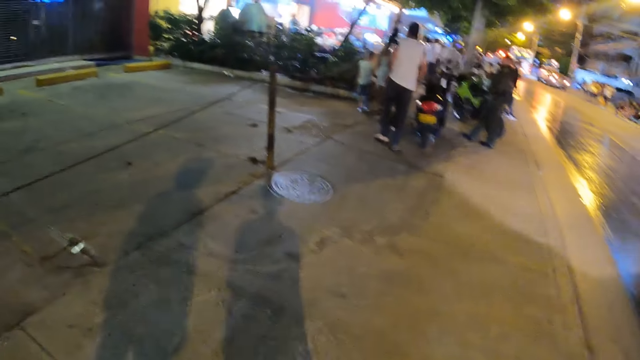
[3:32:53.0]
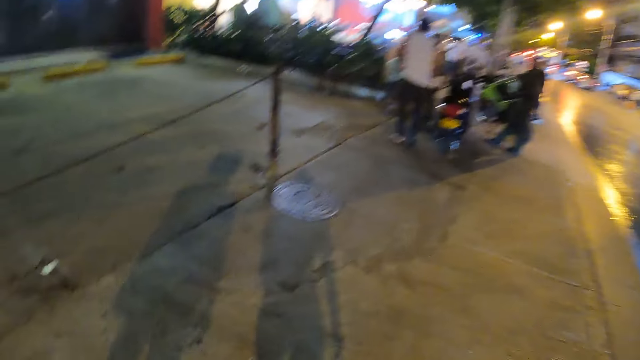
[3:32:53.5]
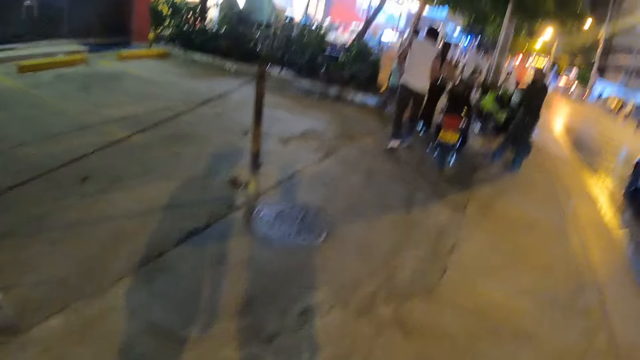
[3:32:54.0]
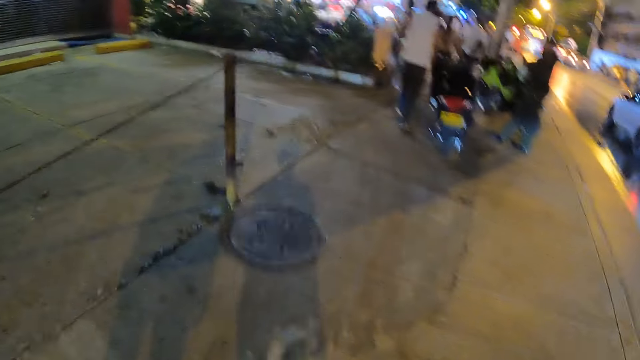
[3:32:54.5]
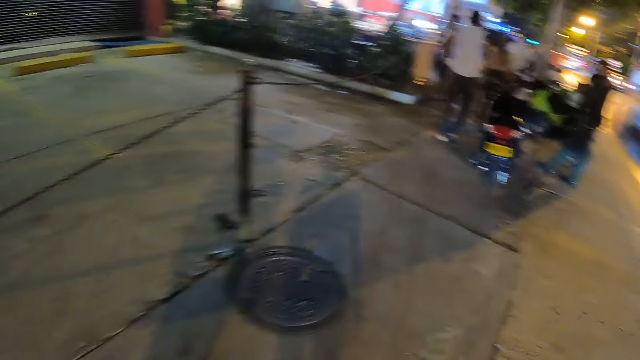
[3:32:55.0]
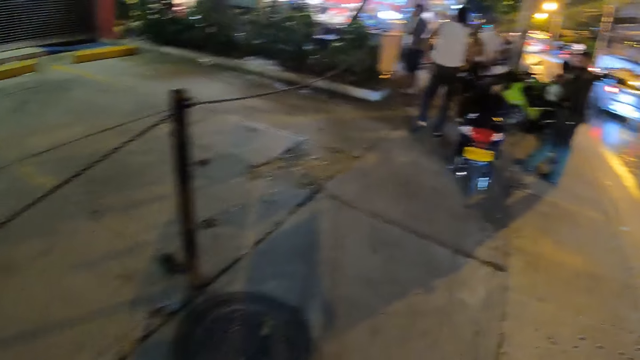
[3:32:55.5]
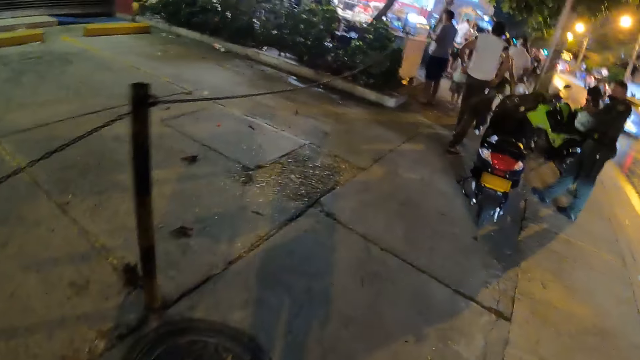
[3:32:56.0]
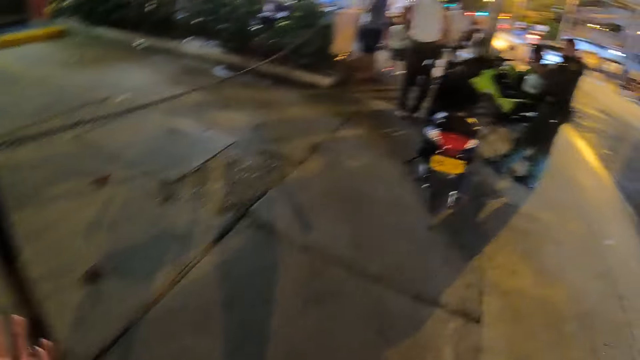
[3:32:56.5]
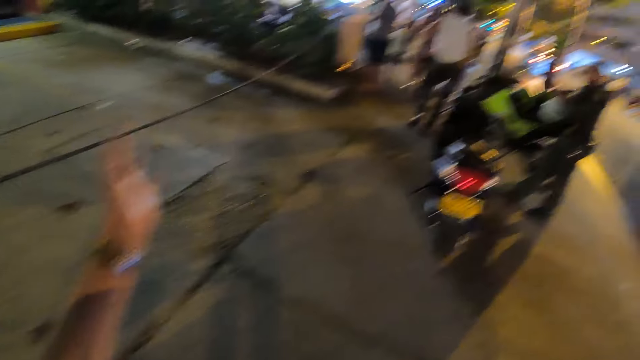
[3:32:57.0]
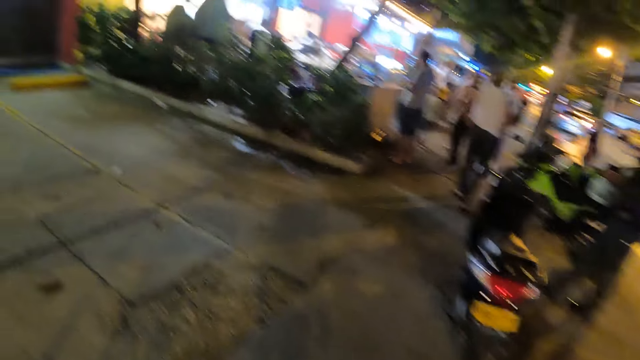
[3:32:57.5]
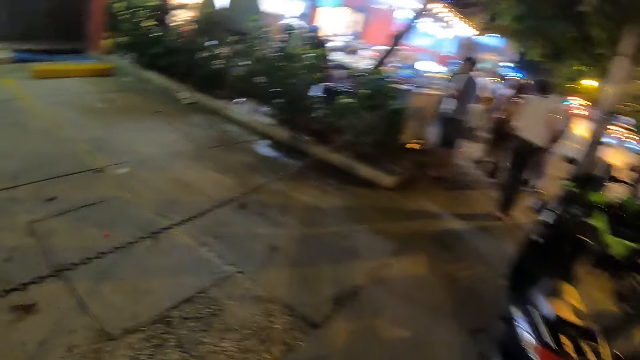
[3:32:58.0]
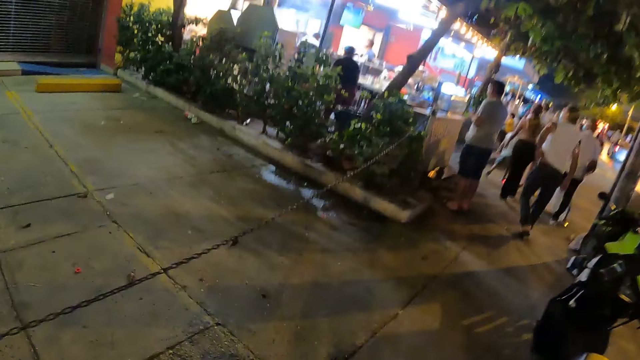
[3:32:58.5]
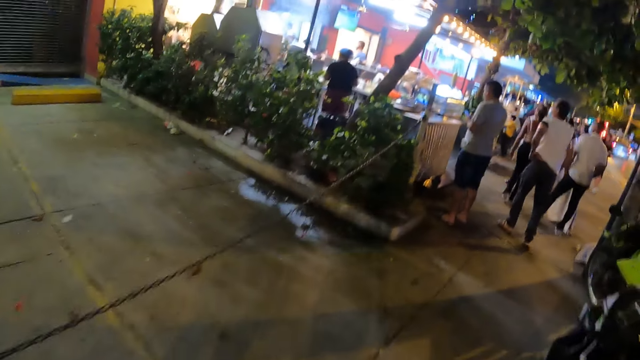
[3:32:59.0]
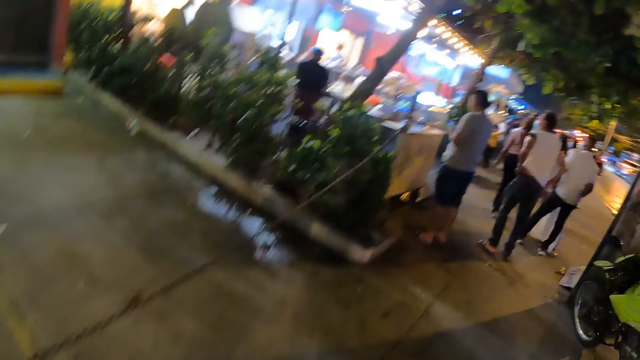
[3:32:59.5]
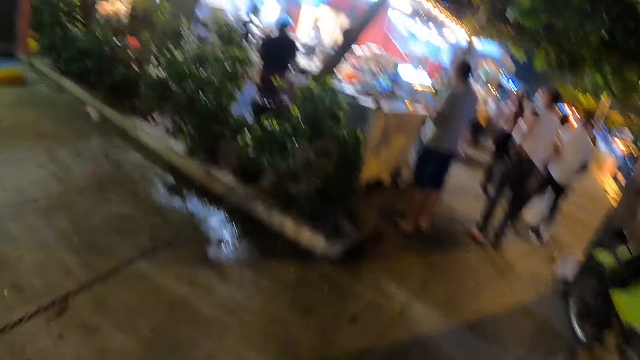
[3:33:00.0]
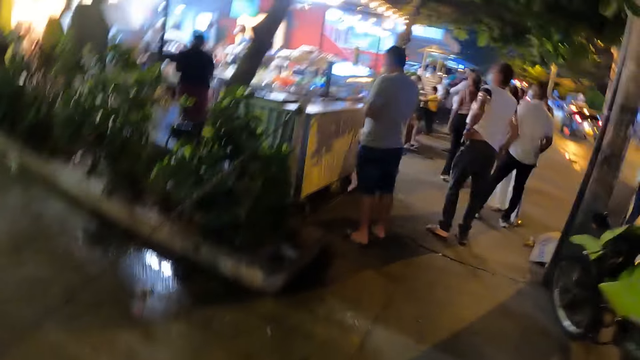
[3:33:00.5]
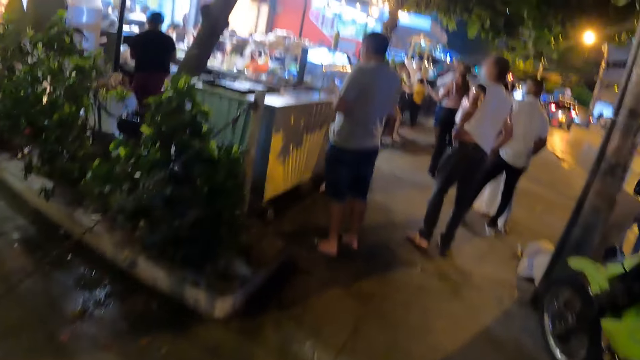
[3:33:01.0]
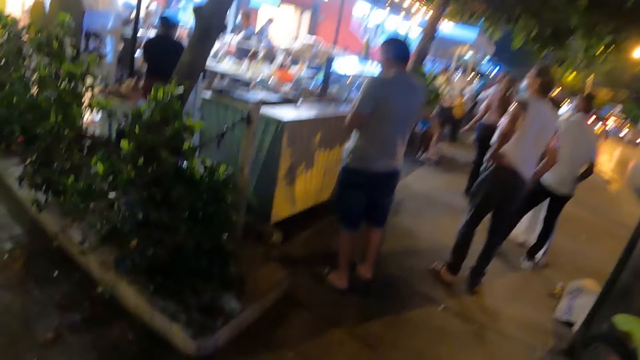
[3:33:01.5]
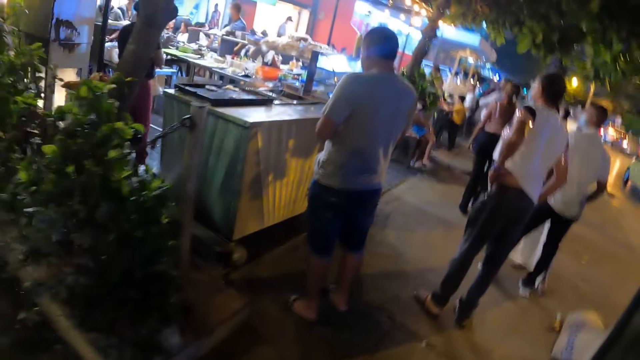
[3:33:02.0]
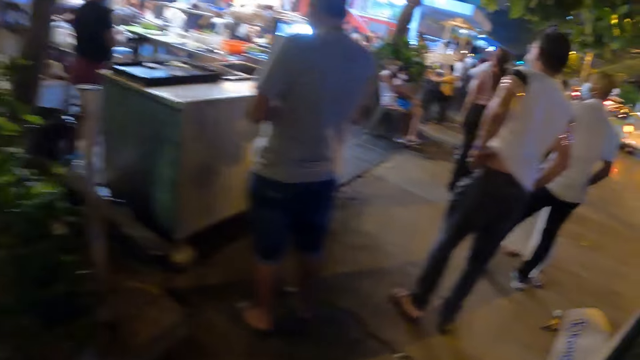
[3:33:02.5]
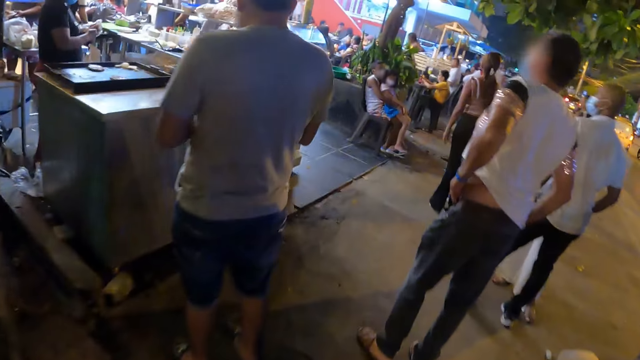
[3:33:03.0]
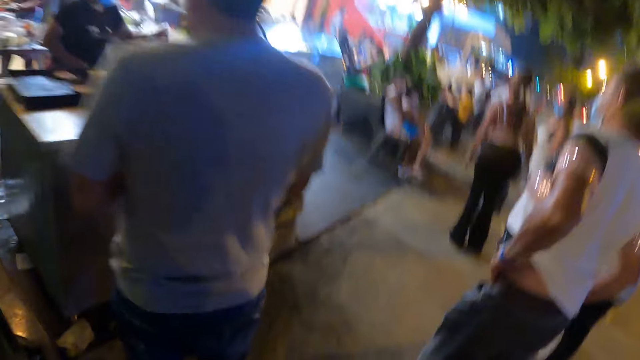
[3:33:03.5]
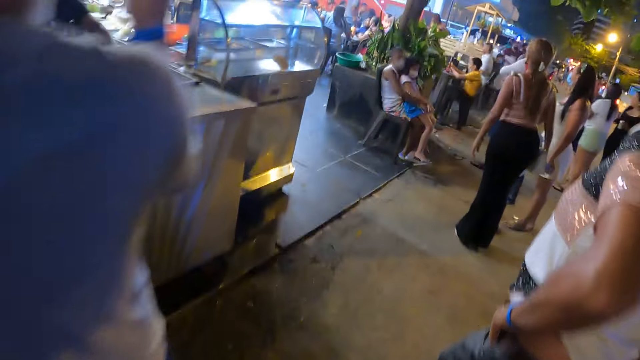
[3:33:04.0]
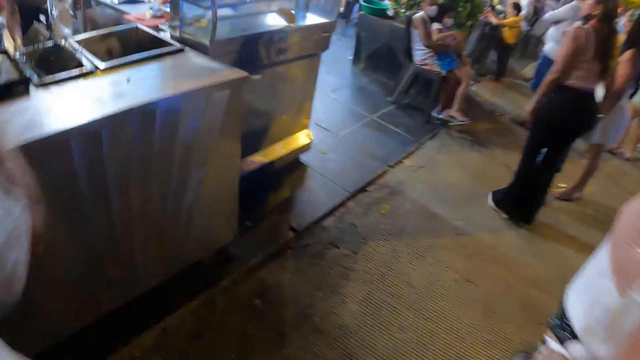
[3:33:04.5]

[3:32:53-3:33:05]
A person moves a hand. The camera wearer walks on a pedestrian pathway.

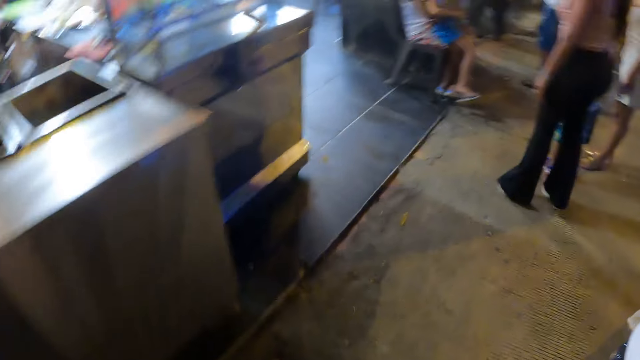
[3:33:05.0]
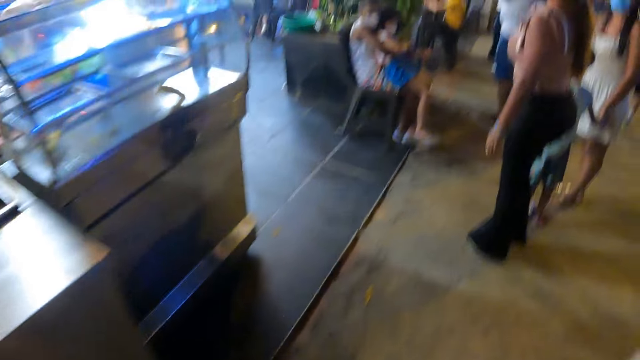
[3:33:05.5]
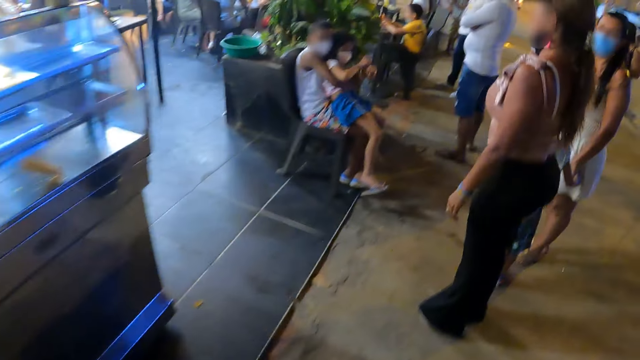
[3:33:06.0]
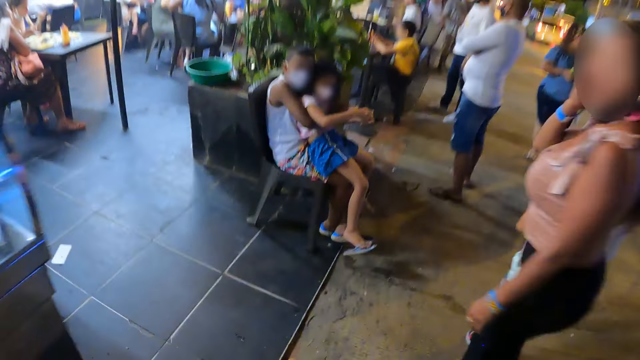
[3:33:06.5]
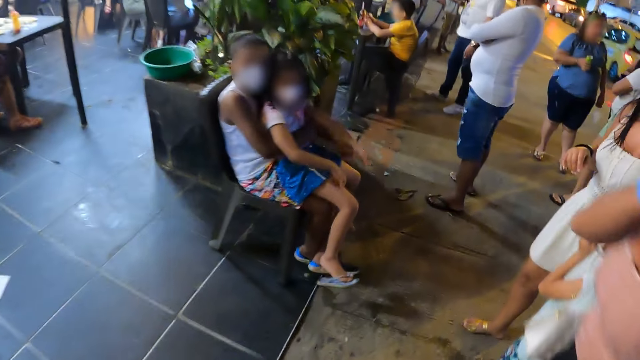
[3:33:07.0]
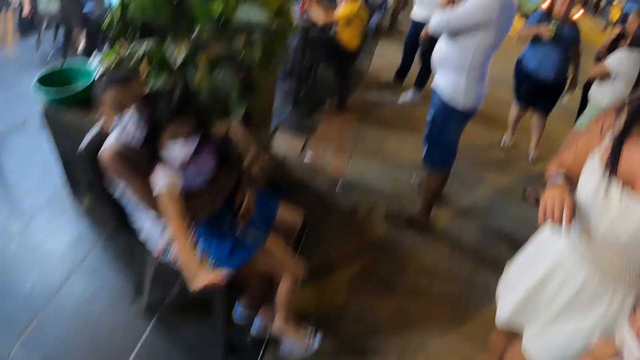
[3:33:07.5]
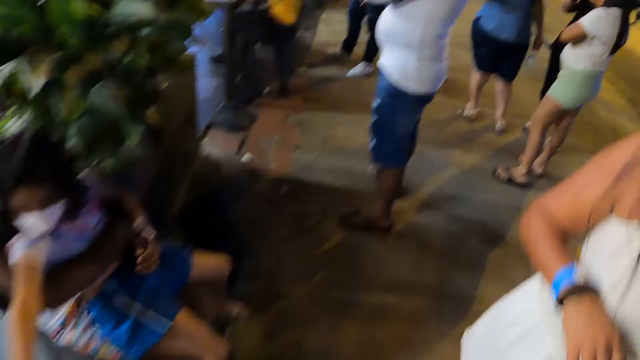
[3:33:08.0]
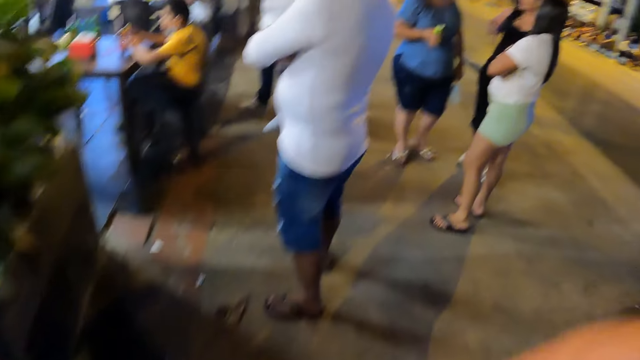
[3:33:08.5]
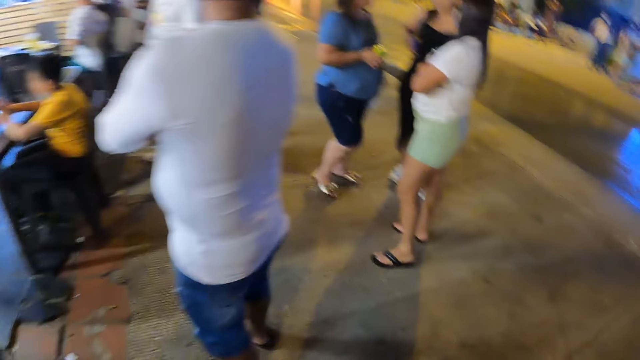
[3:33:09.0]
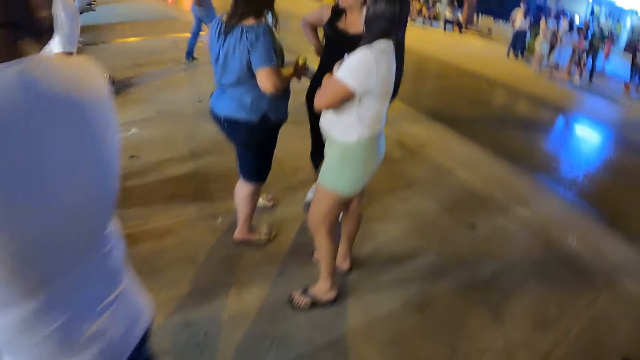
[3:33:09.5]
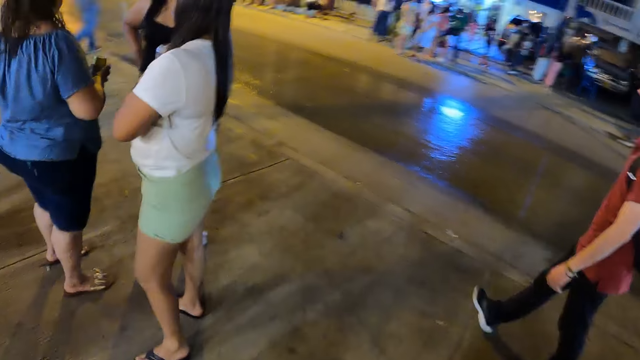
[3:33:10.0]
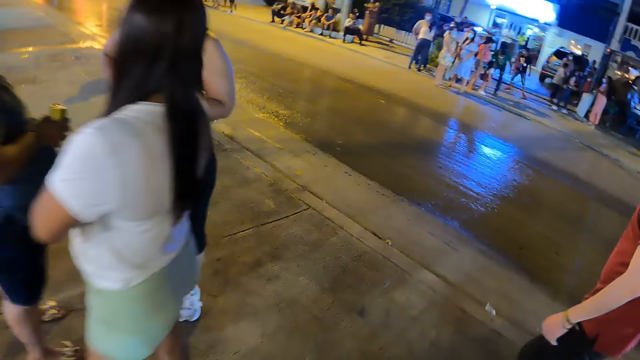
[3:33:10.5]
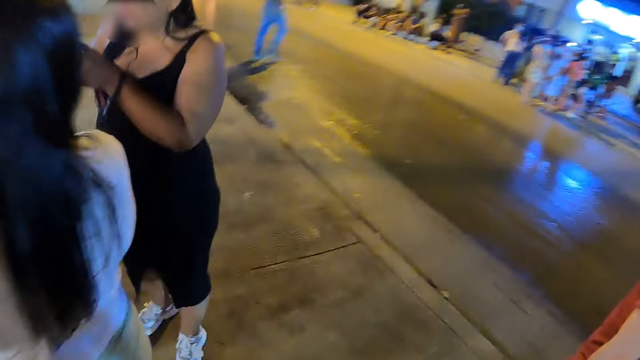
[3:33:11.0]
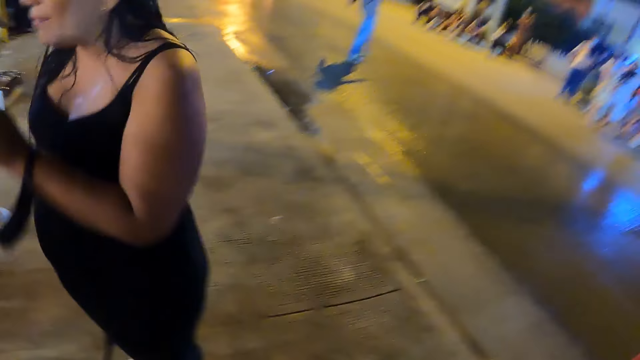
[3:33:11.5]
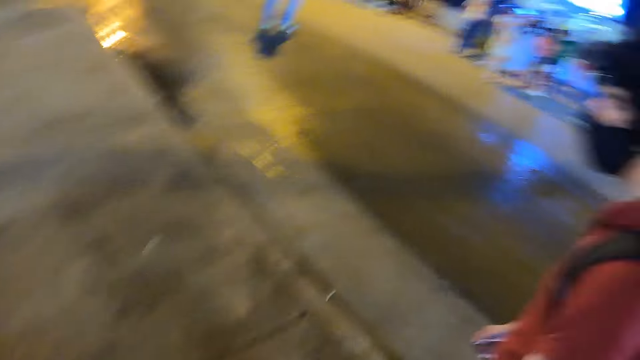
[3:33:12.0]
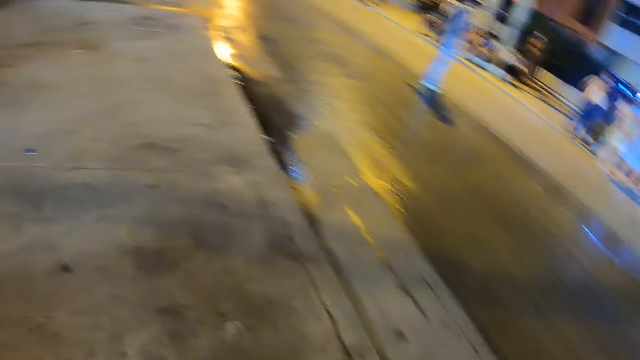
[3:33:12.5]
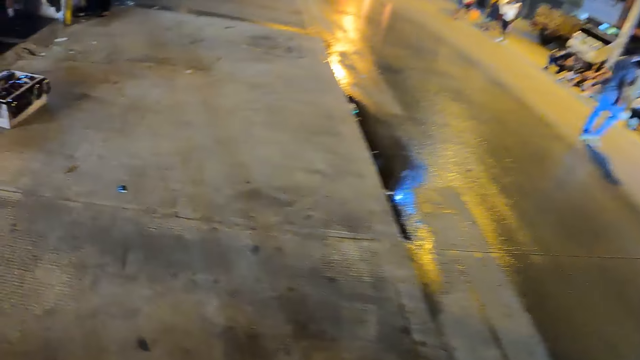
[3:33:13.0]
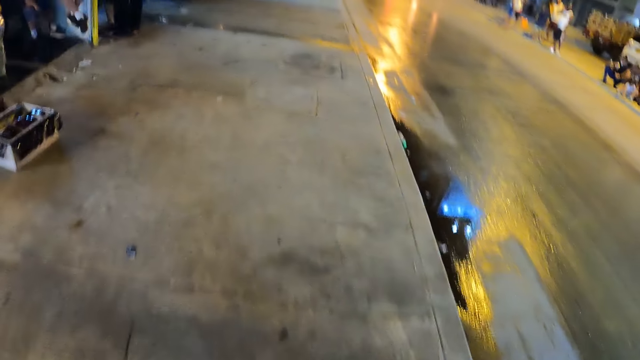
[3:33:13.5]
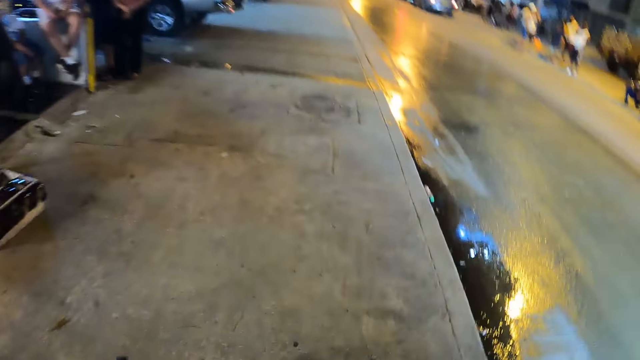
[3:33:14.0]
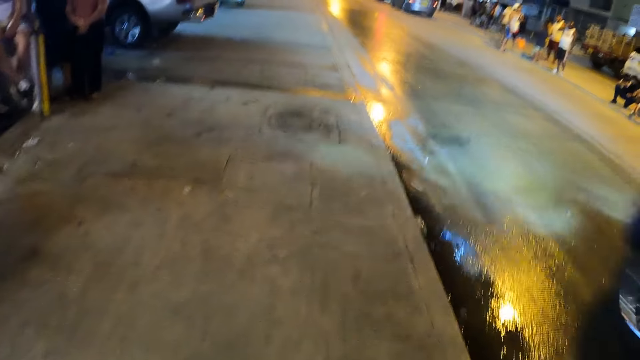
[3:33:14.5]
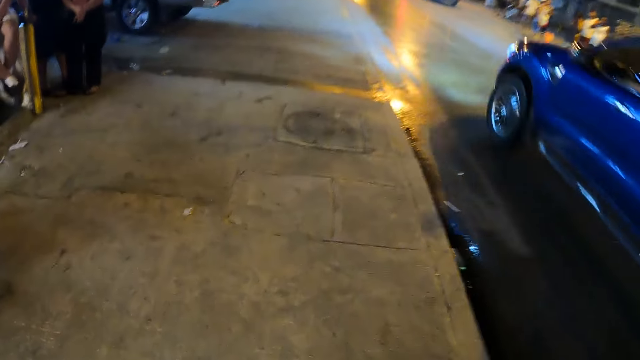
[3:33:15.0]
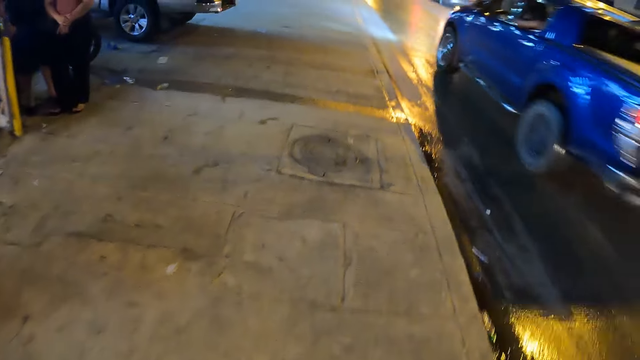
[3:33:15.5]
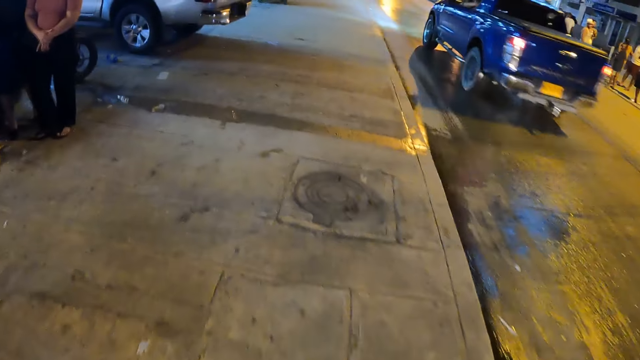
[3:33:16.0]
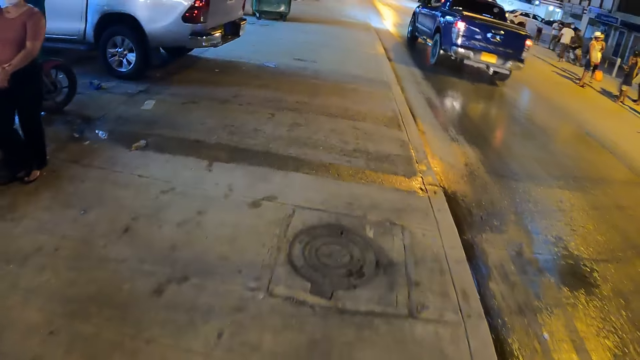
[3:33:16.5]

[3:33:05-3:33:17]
The camera wearer converses with children seated on the side of the pathway. They look on the road. They walk on the pedestrian pathway.
